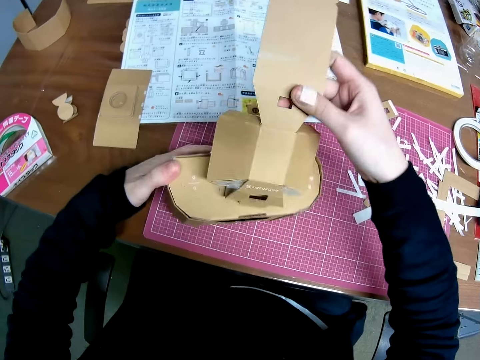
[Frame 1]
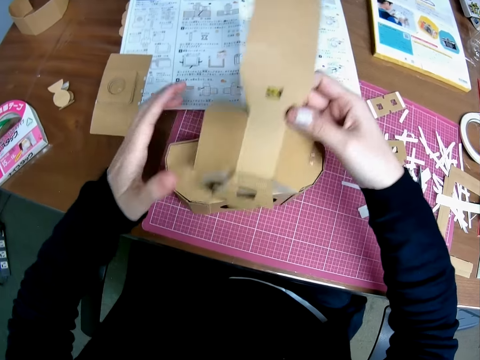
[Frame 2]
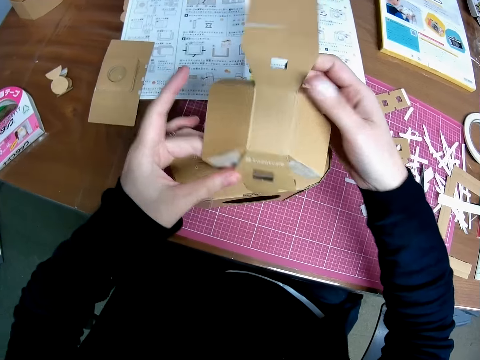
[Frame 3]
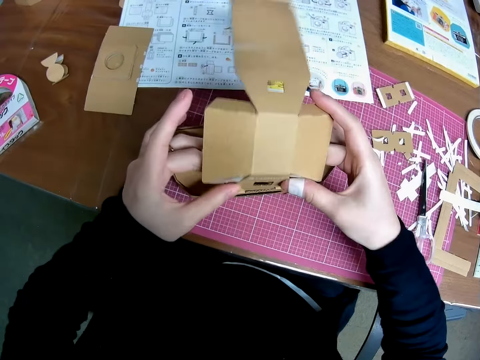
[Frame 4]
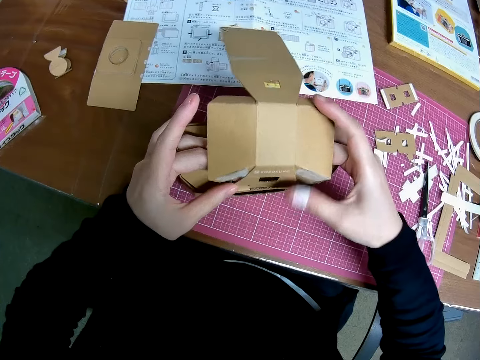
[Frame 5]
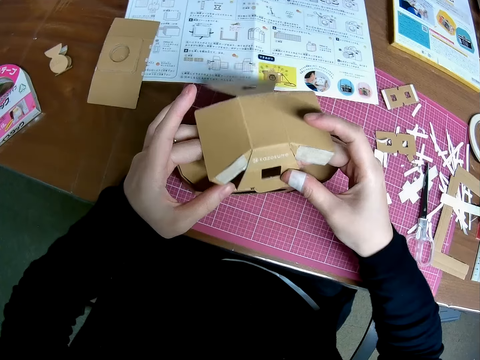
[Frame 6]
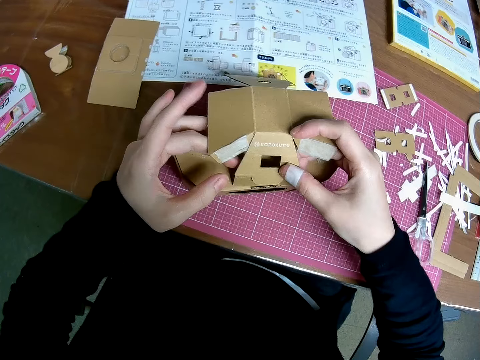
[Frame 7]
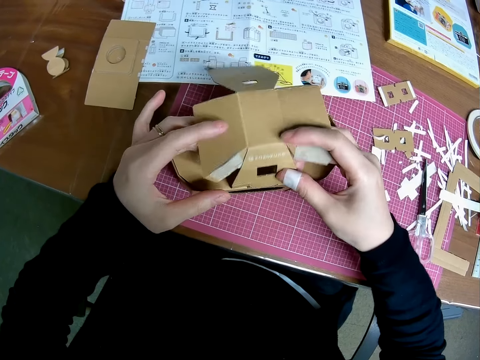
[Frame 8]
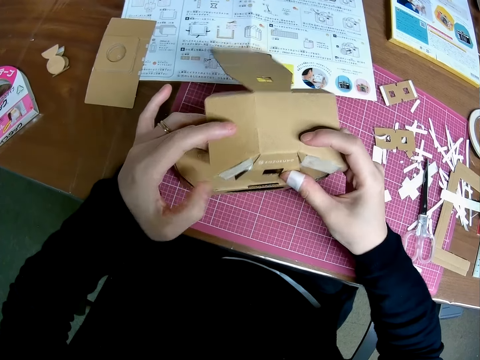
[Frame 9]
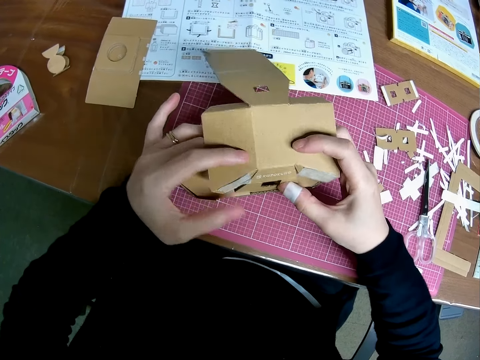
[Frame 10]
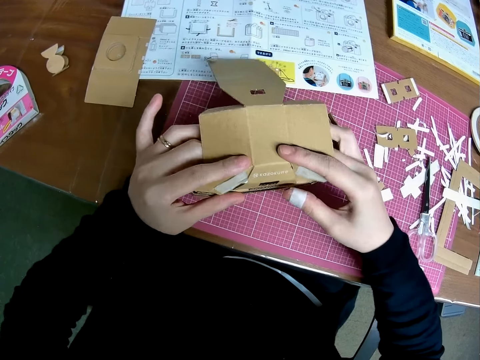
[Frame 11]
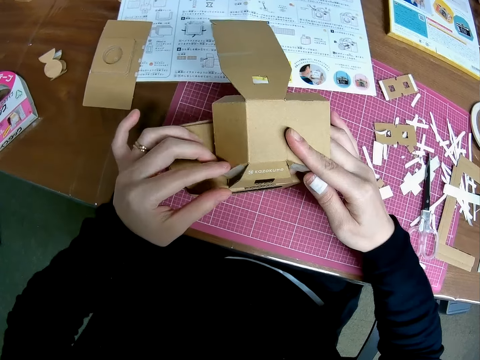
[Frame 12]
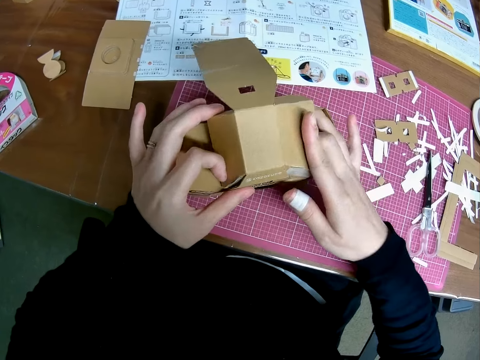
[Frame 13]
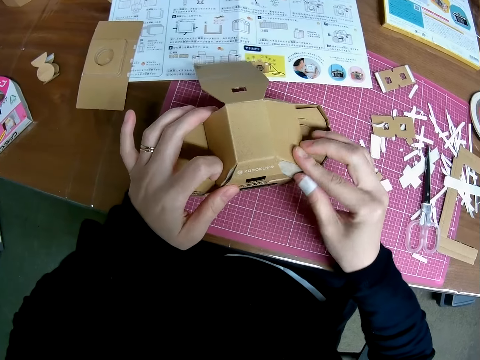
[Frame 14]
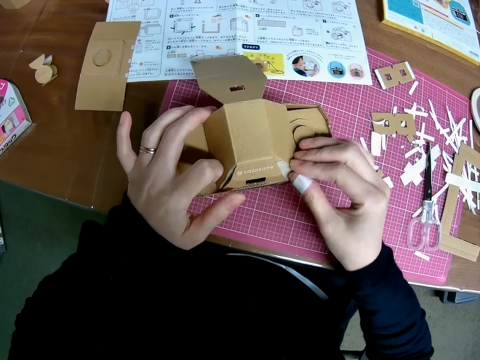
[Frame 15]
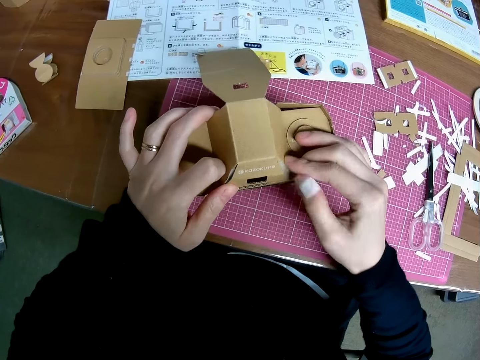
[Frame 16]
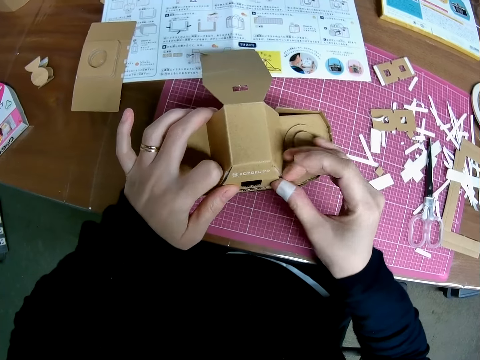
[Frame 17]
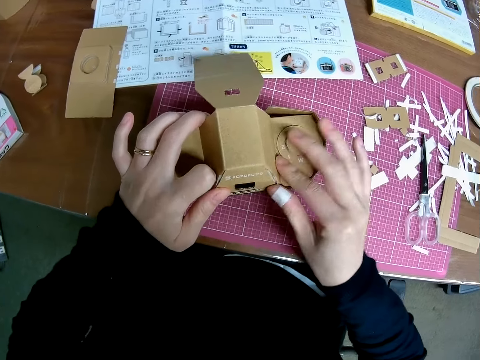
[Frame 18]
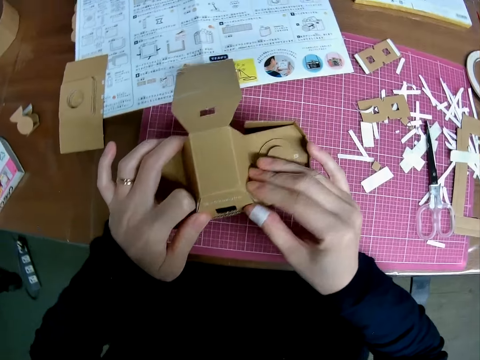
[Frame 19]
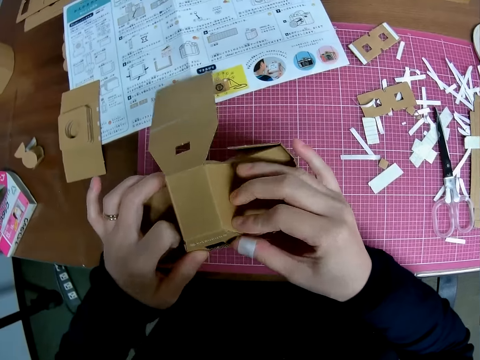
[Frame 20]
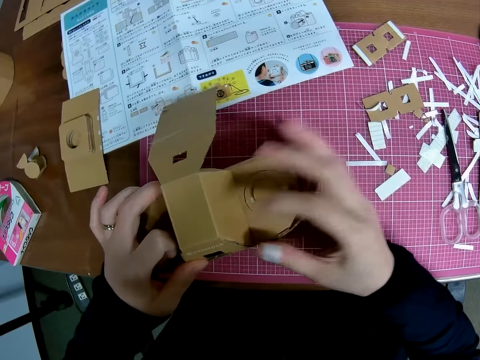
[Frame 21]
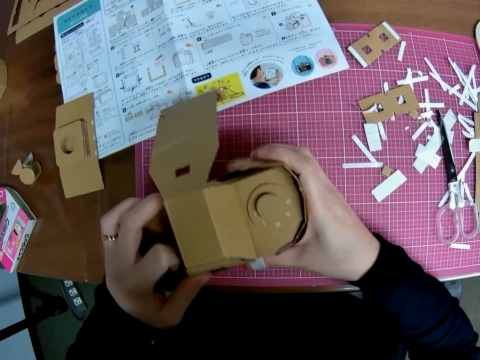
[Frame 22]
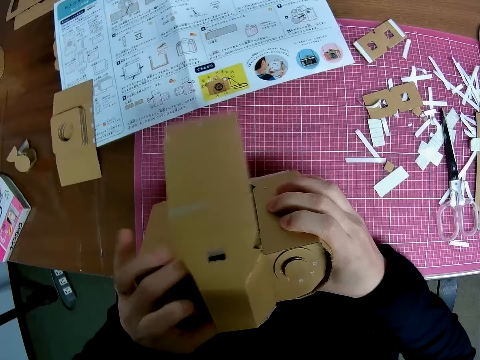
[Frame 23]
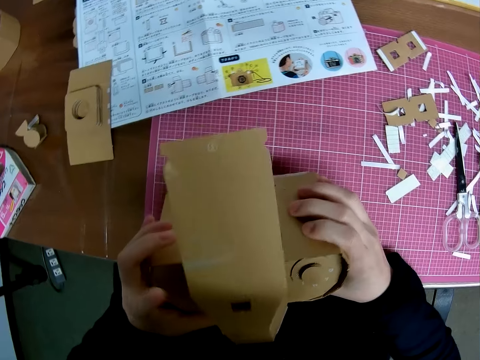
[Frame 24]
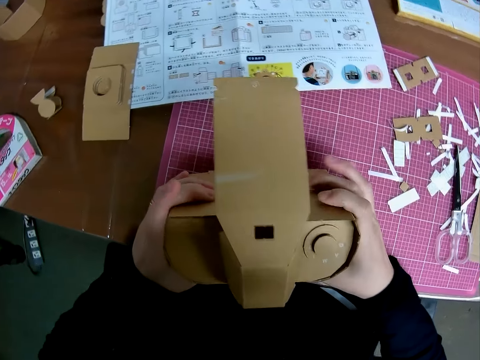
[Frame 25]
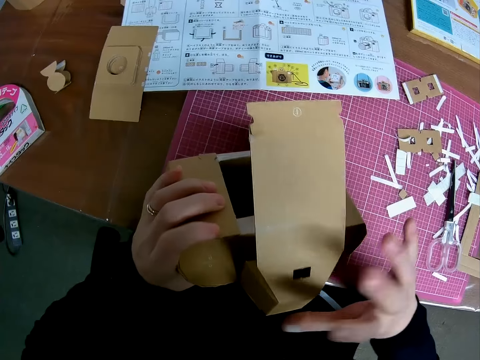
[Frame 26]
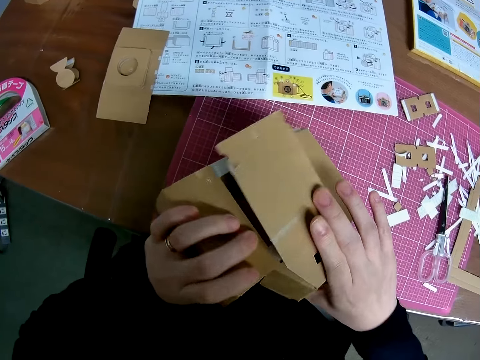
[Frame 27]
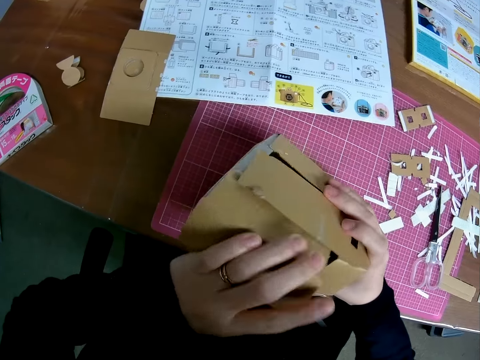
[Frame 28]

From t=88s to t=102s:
The camera wearer assembles the piece of paper craft on the table with both hands. They craft the craft box model. They adjust the piece of paper craft on the table with both hands.

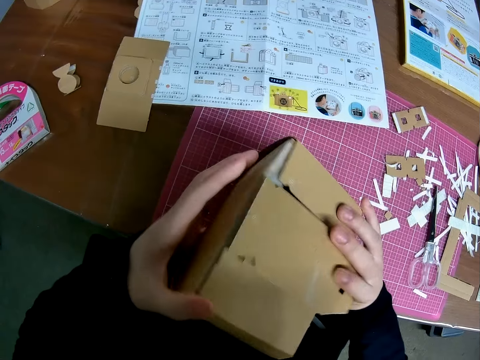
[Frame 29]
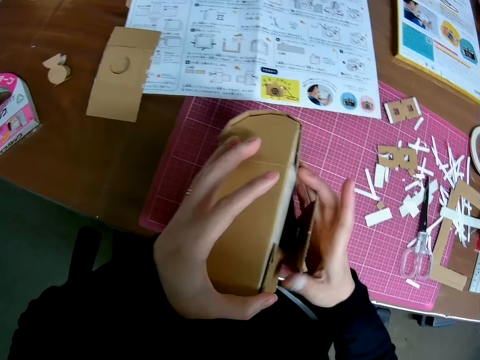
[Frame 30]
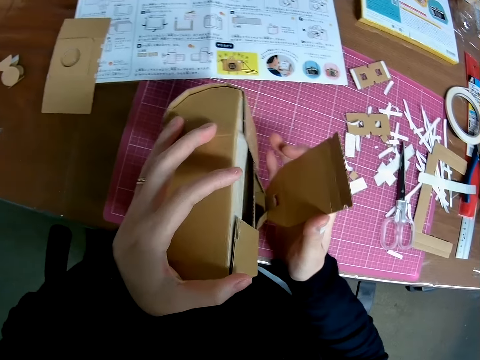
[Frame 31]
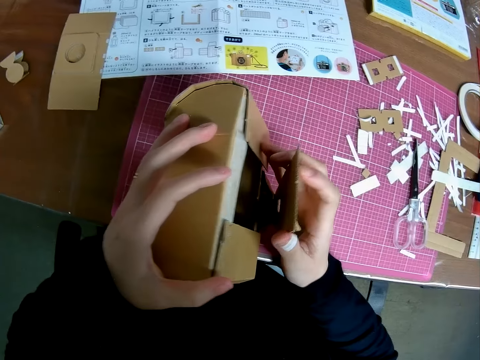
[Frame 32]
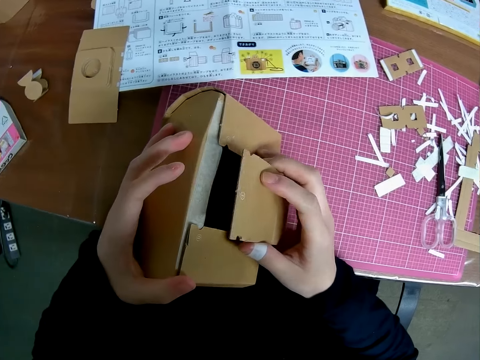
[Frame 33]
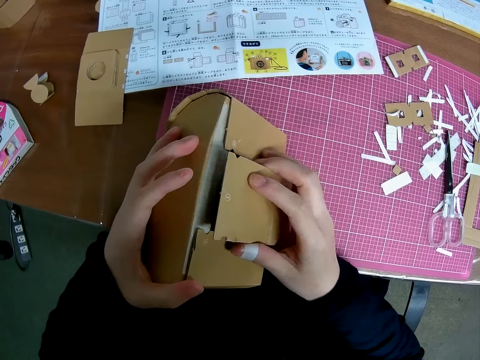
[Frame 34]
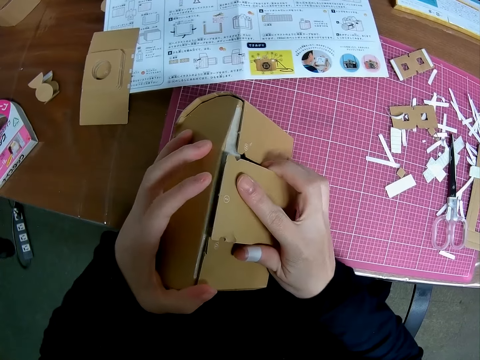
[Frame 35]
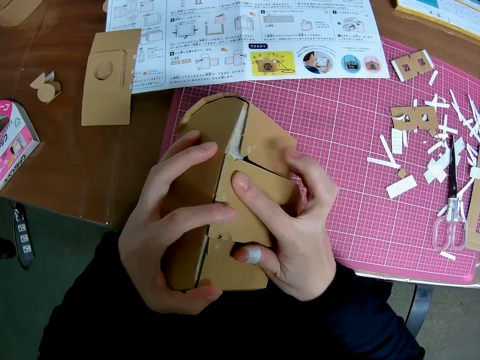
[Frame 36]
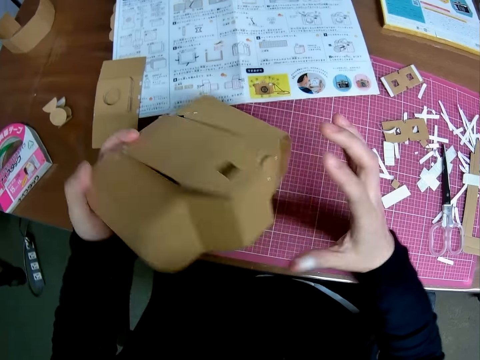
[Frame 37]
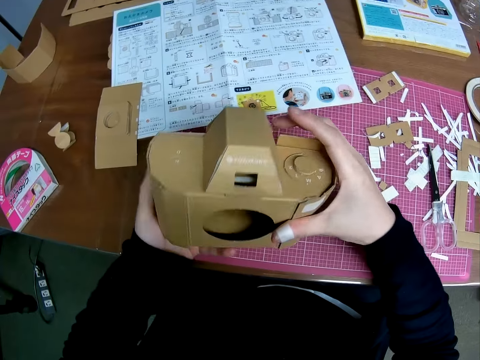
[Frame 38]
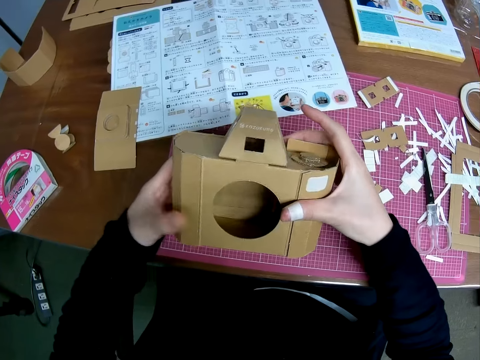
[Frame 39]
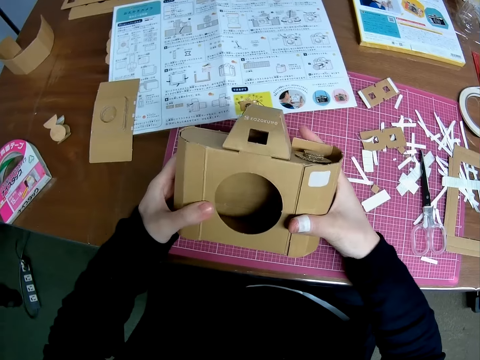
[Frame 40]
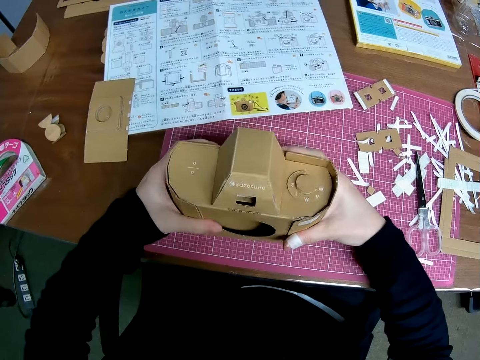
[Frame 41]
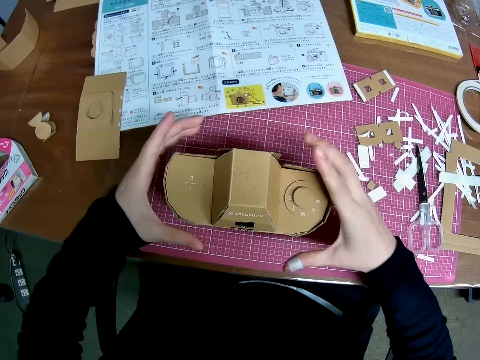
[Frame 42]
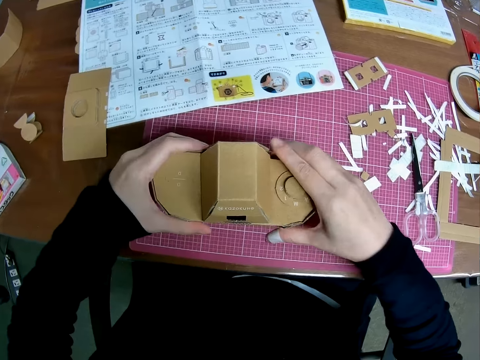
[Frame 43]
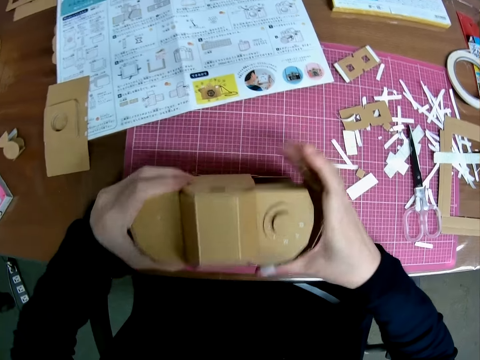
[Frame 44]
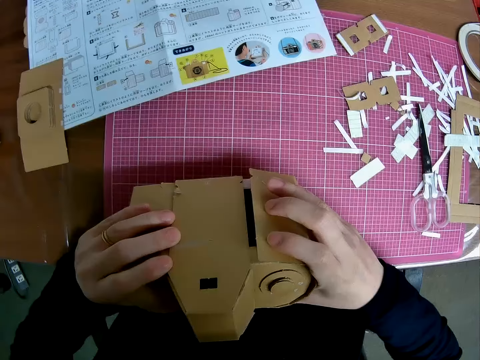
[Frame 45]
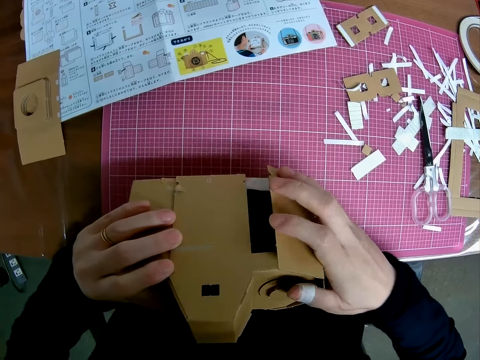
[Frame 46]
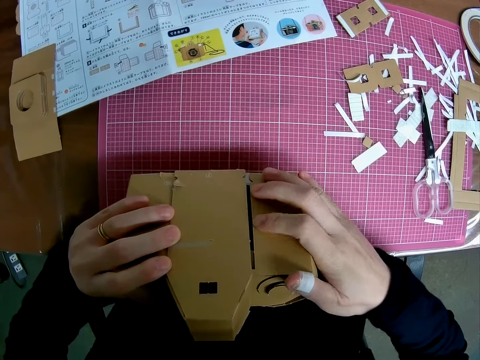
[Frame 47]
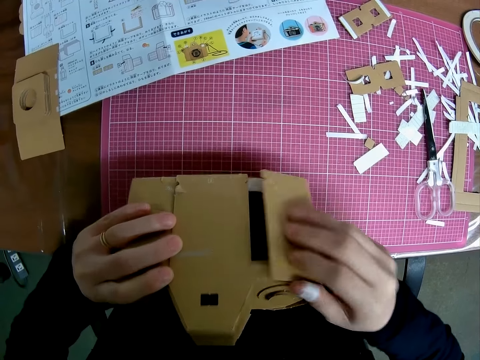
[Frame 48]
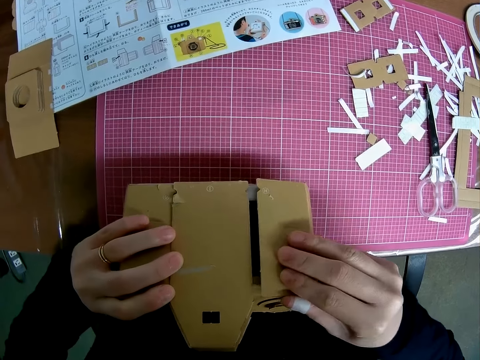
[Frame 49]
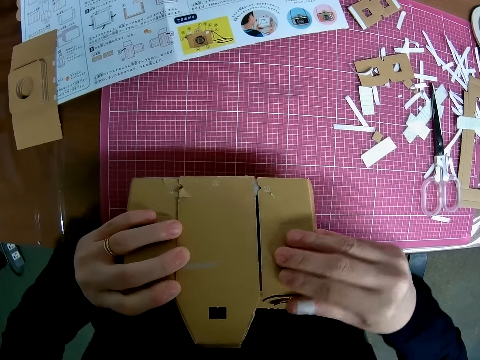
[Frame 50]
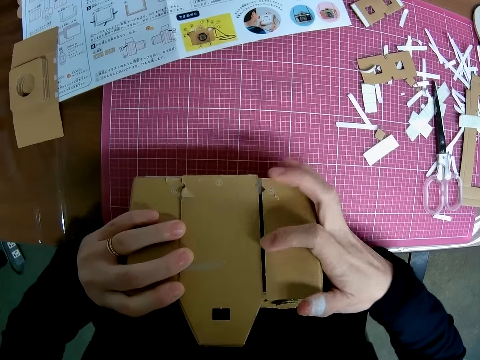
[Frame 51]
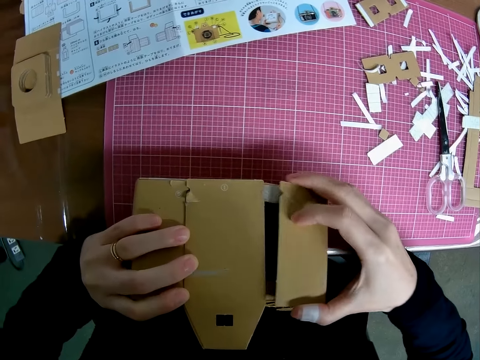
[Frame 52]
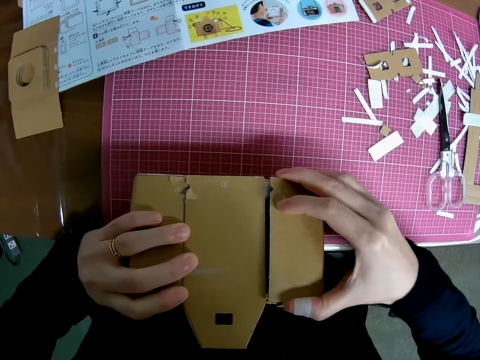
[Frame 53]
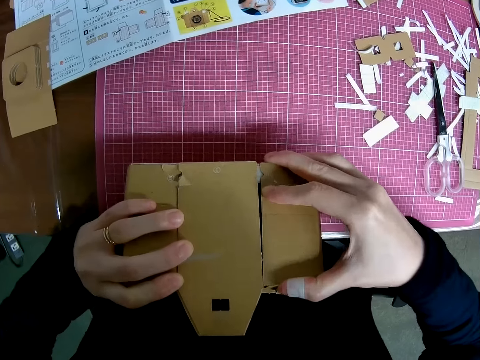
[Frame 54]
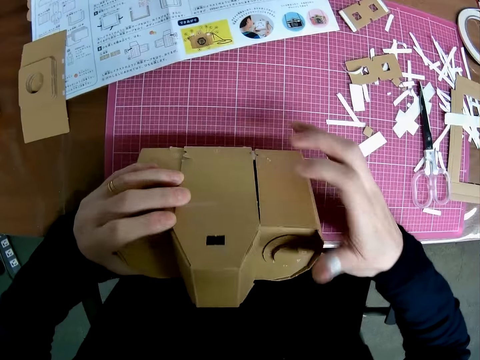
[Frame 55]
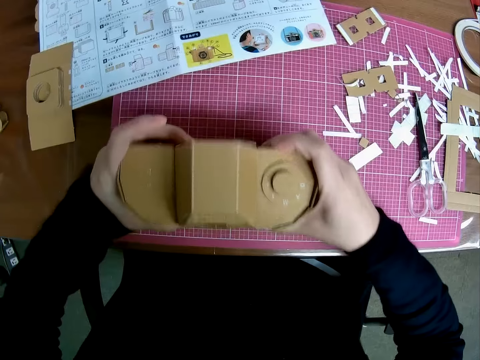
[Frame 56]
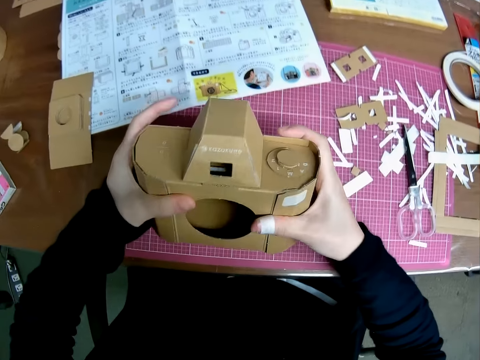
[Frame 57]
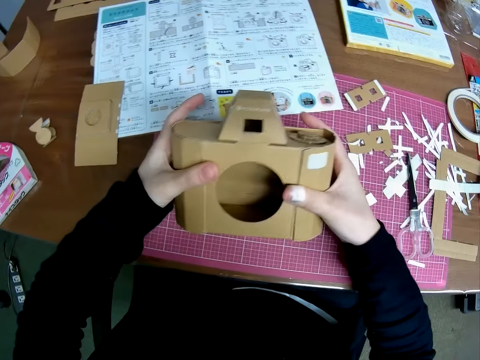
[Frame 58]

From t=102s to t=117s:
The camera wearer assembles the piece of paper craft on the table with both hands. They adjust the piece of paper craft on the table with both hands. They place the paper craft on the table with both hands. They adjust the piece of paper craft on the table with both hands. They assemble the piece of paper craft on the table with both hands. They adjust the piece of paper craft on the table with both hands.
